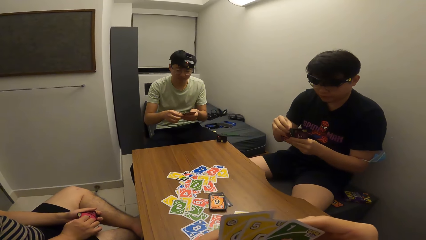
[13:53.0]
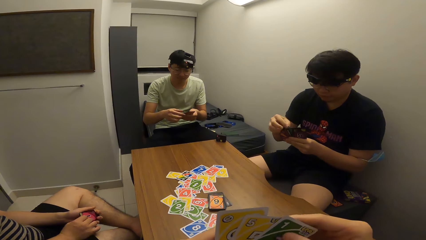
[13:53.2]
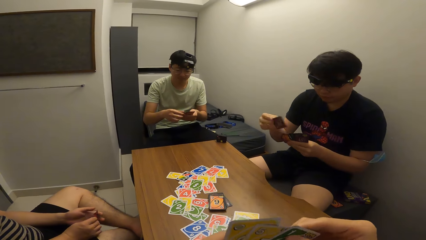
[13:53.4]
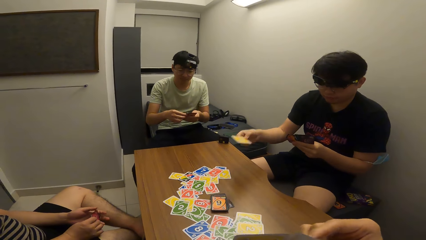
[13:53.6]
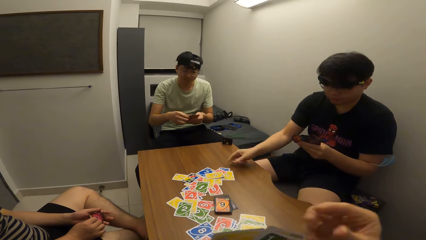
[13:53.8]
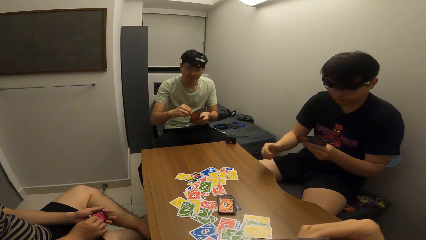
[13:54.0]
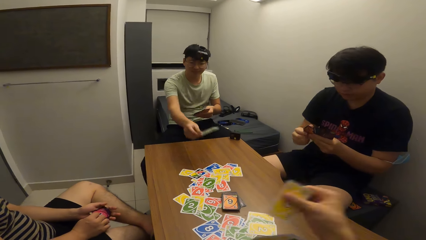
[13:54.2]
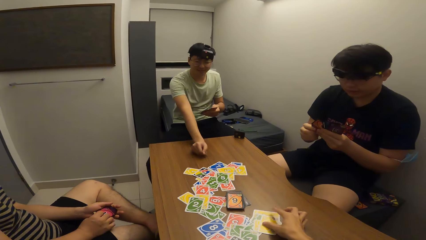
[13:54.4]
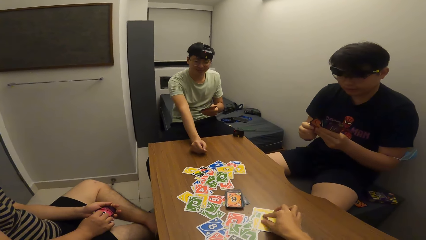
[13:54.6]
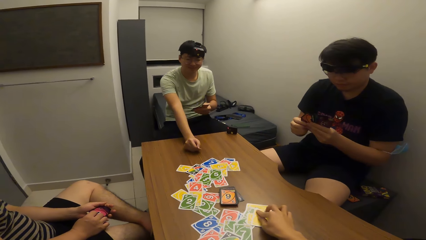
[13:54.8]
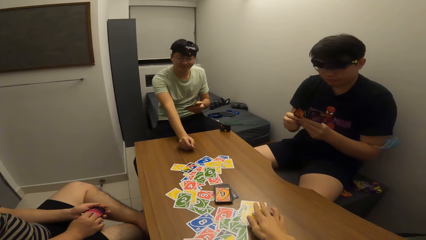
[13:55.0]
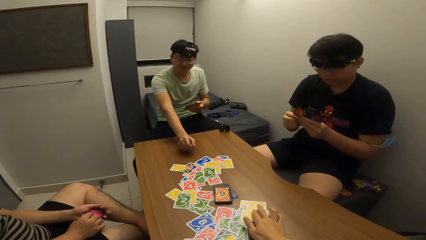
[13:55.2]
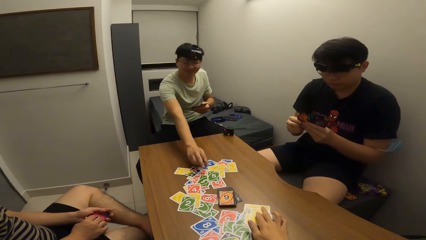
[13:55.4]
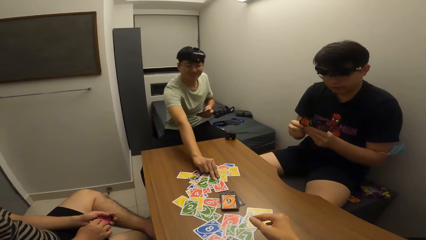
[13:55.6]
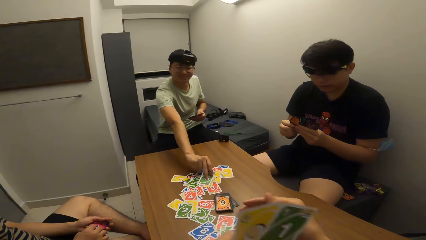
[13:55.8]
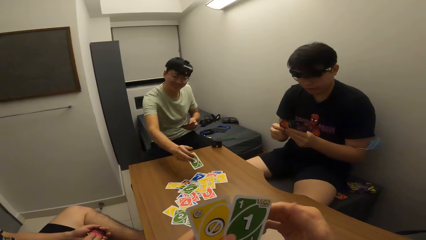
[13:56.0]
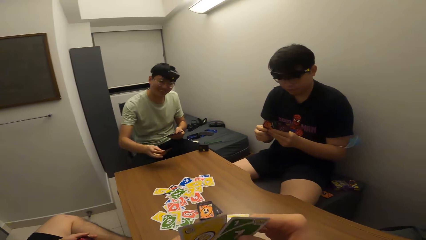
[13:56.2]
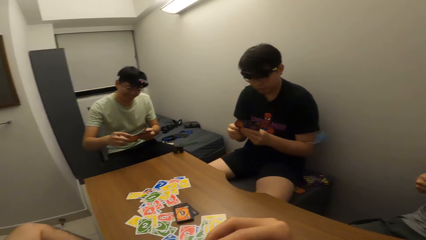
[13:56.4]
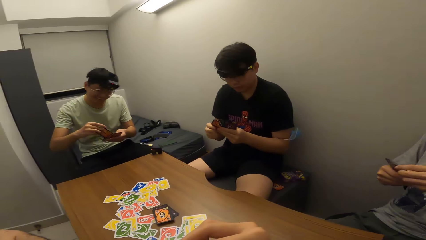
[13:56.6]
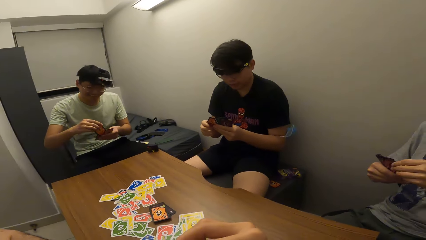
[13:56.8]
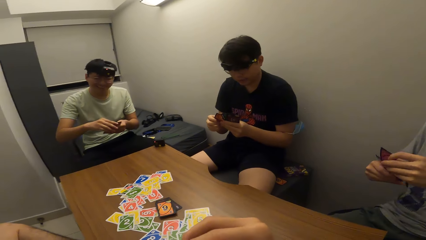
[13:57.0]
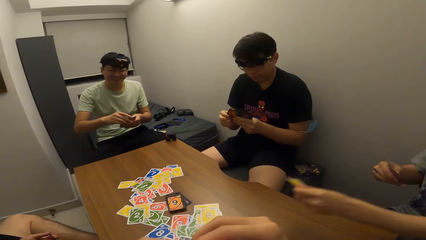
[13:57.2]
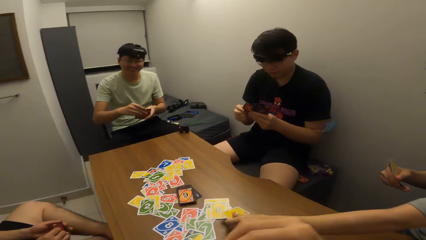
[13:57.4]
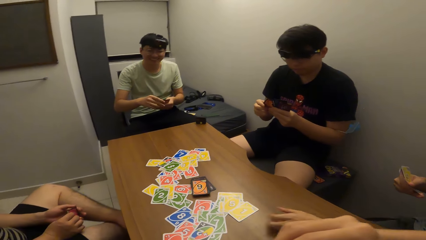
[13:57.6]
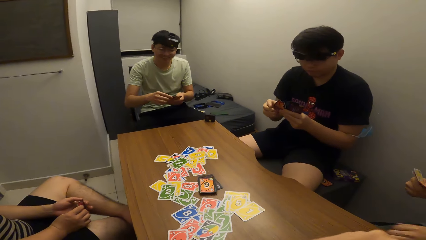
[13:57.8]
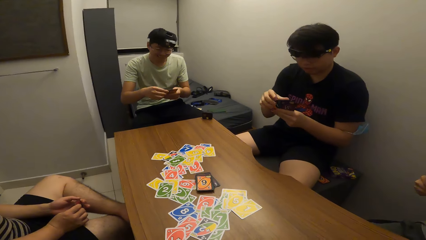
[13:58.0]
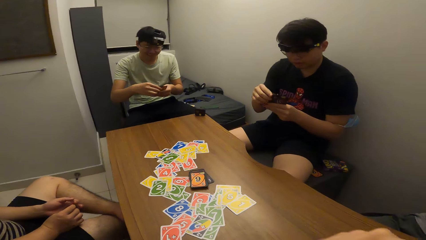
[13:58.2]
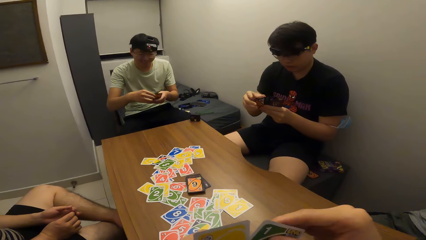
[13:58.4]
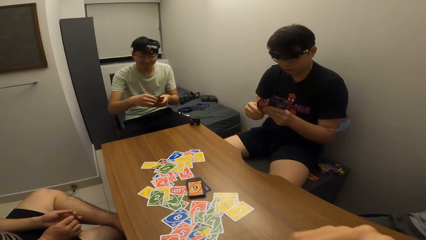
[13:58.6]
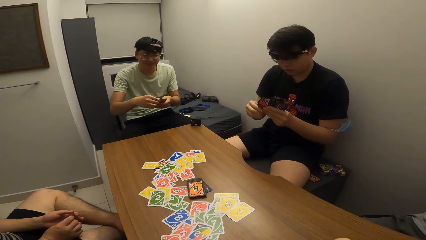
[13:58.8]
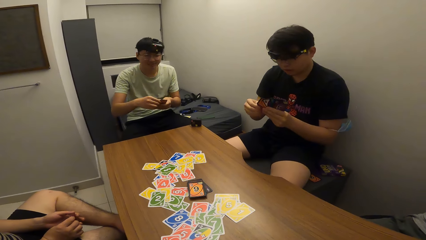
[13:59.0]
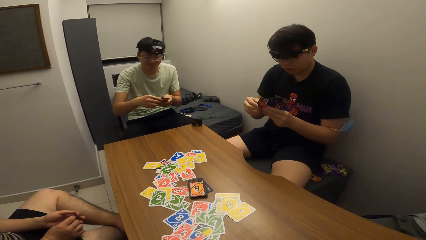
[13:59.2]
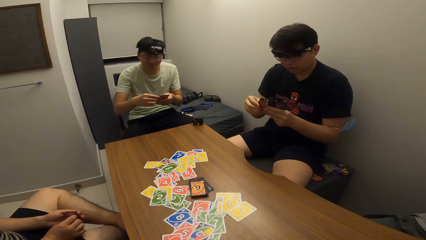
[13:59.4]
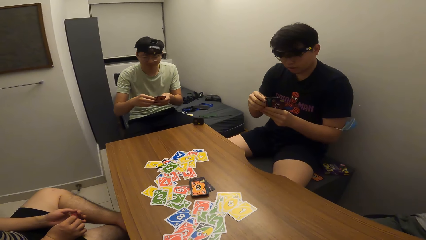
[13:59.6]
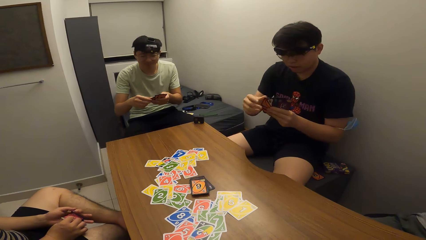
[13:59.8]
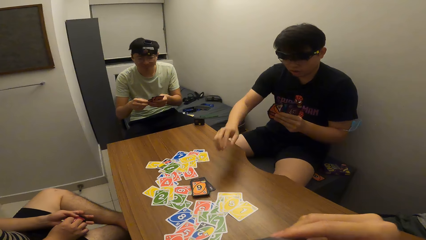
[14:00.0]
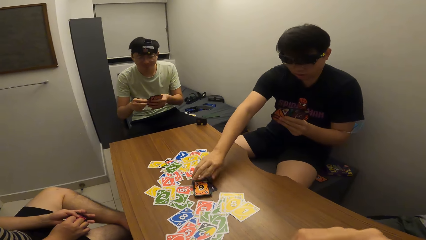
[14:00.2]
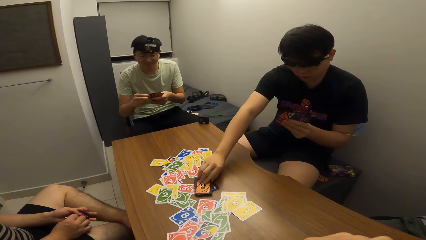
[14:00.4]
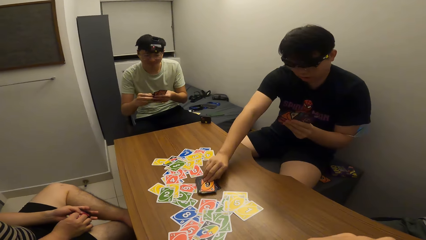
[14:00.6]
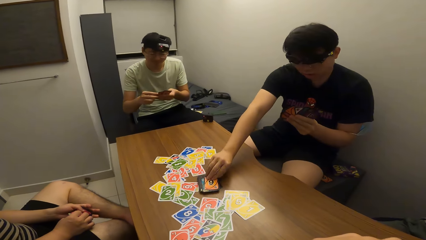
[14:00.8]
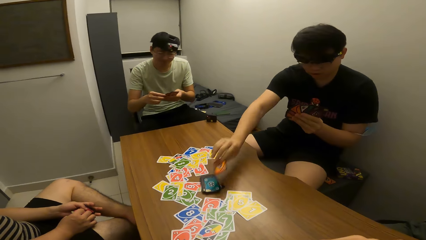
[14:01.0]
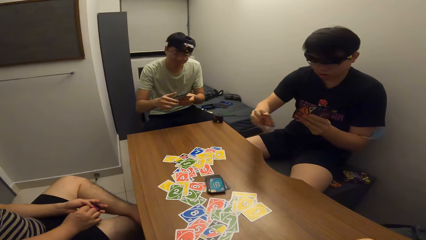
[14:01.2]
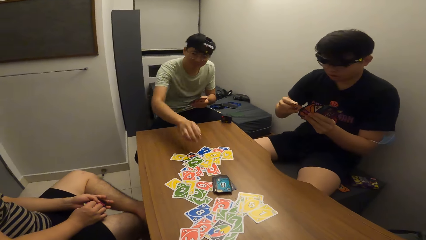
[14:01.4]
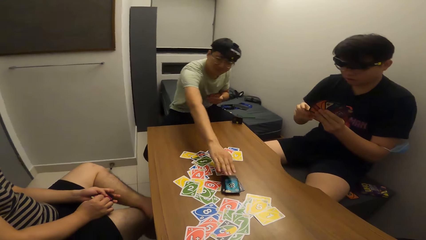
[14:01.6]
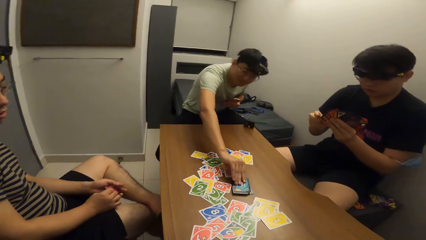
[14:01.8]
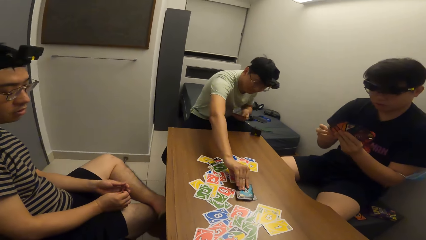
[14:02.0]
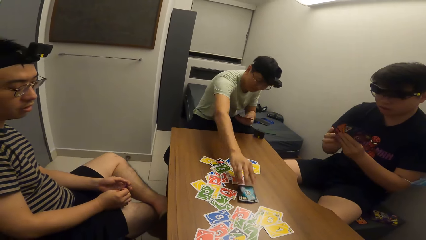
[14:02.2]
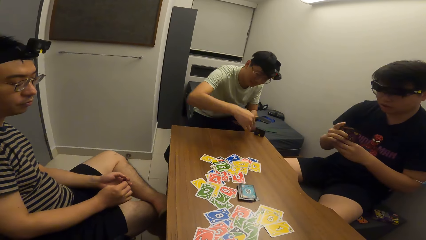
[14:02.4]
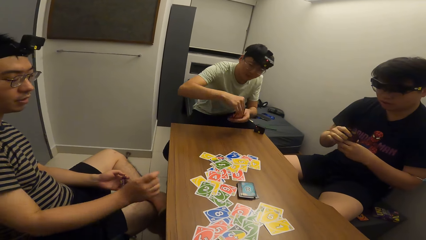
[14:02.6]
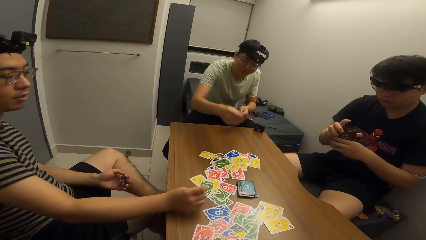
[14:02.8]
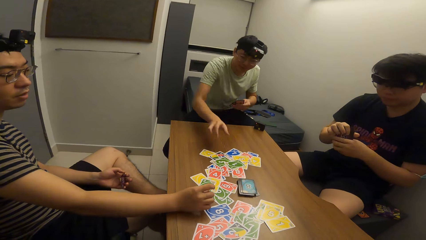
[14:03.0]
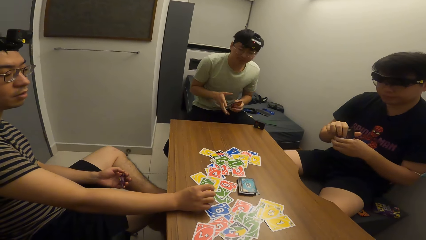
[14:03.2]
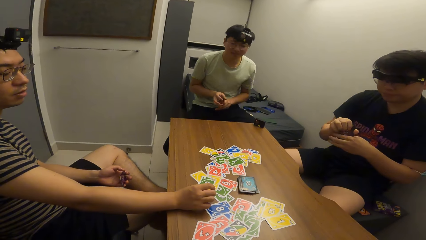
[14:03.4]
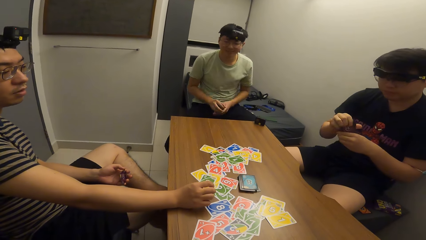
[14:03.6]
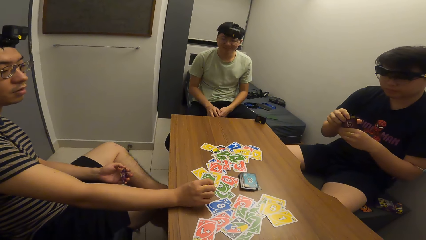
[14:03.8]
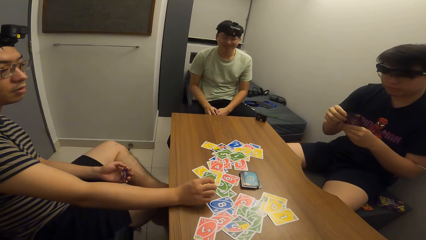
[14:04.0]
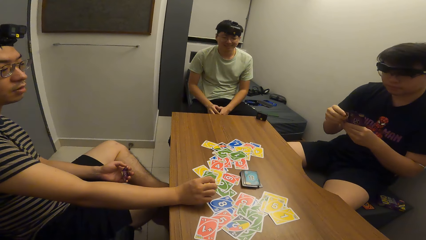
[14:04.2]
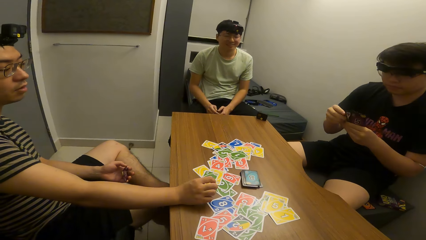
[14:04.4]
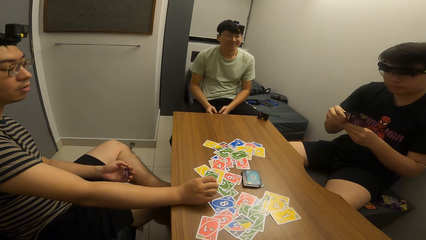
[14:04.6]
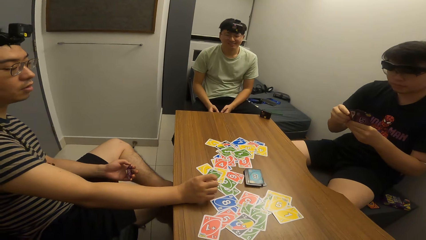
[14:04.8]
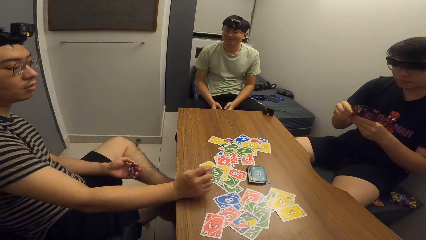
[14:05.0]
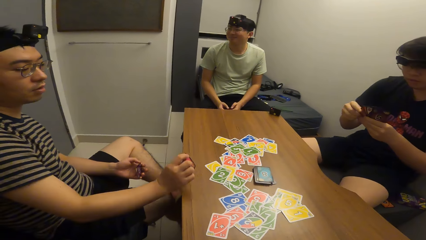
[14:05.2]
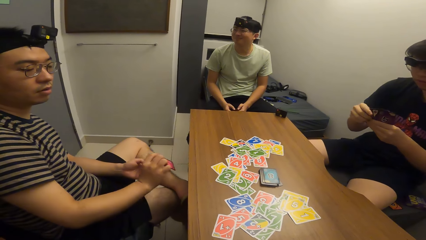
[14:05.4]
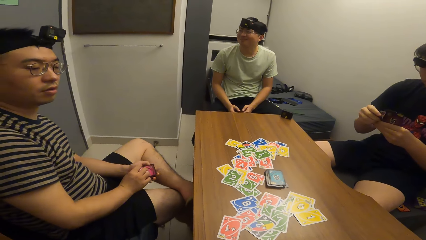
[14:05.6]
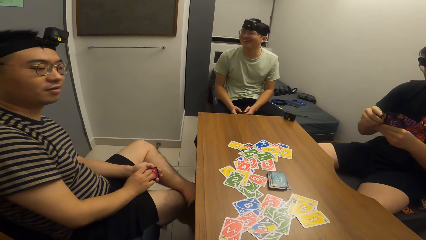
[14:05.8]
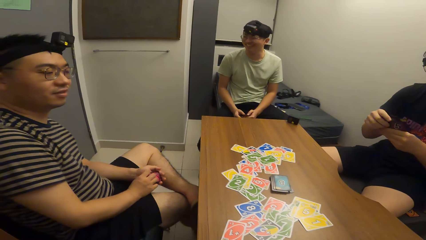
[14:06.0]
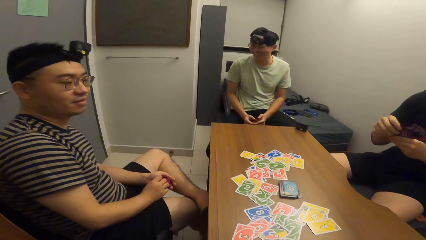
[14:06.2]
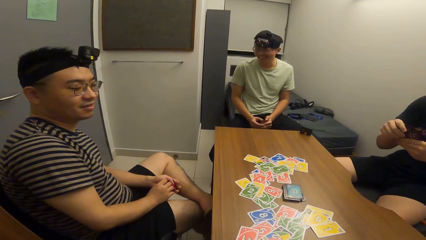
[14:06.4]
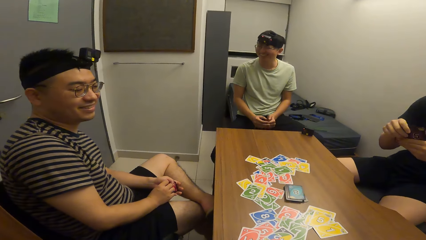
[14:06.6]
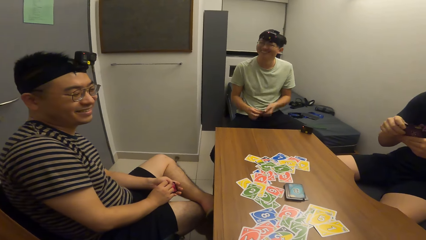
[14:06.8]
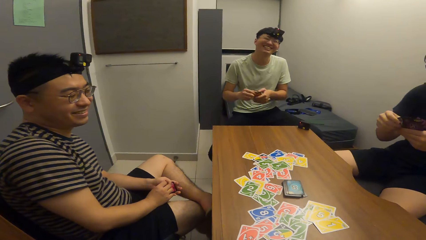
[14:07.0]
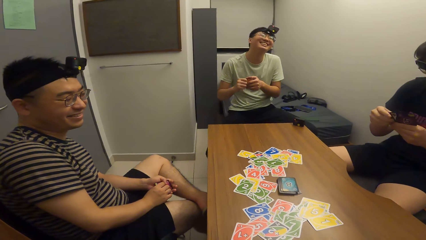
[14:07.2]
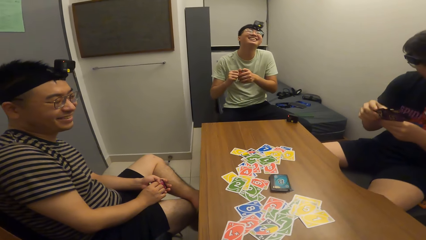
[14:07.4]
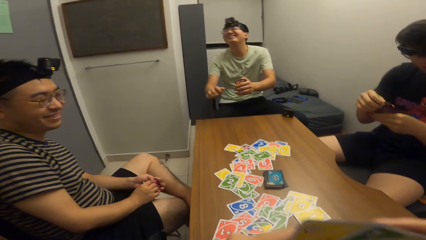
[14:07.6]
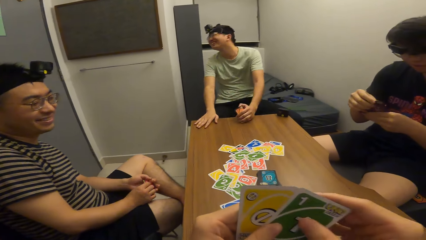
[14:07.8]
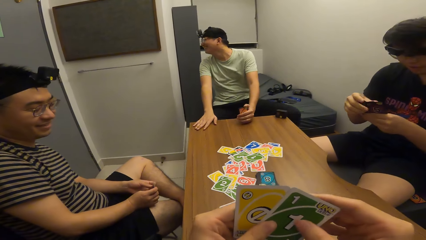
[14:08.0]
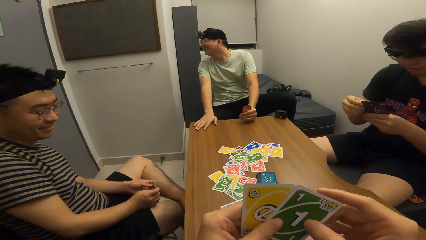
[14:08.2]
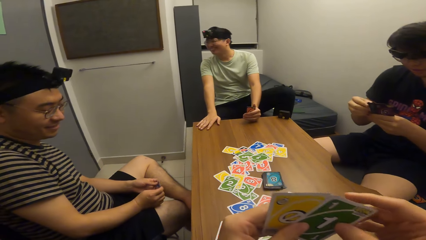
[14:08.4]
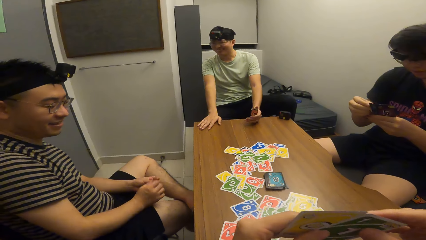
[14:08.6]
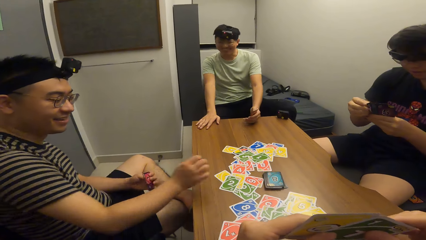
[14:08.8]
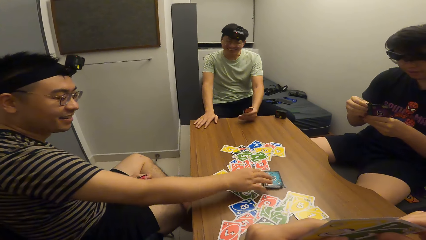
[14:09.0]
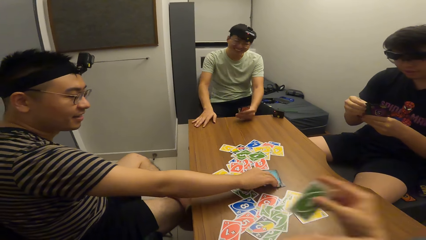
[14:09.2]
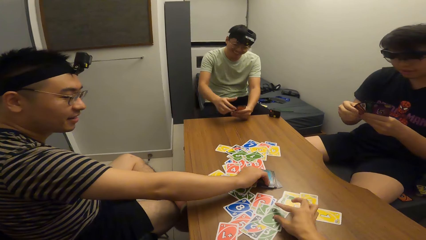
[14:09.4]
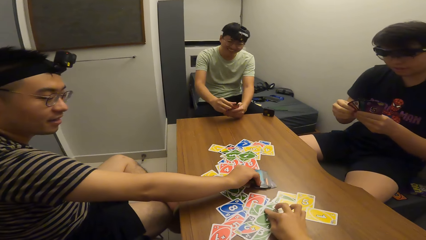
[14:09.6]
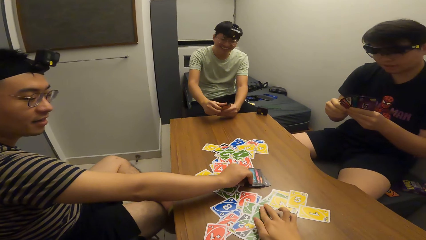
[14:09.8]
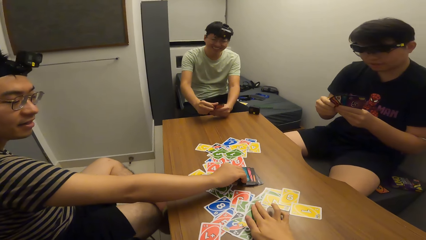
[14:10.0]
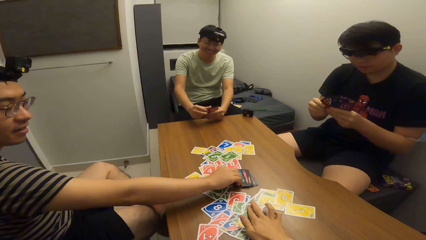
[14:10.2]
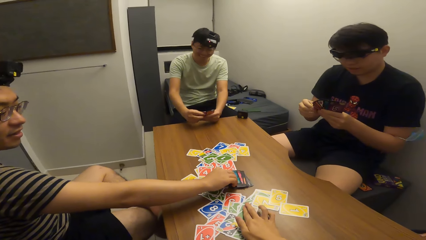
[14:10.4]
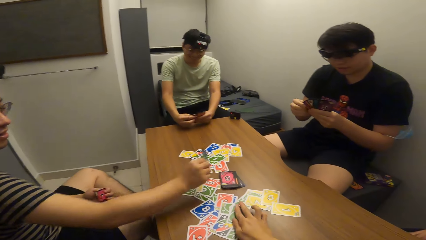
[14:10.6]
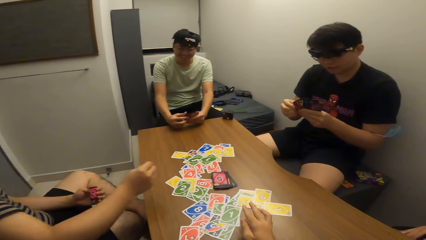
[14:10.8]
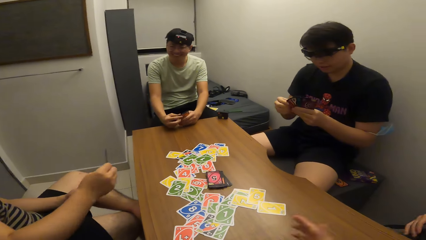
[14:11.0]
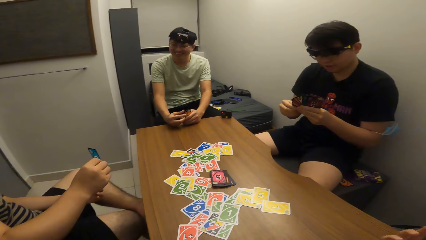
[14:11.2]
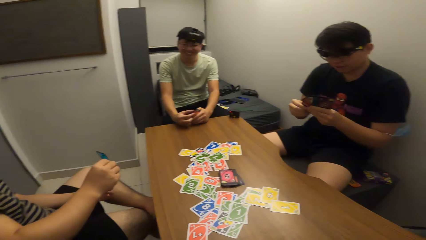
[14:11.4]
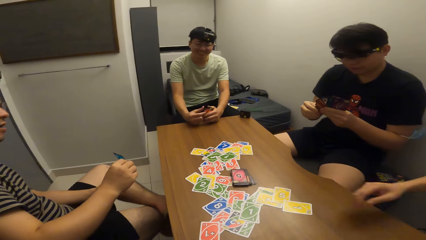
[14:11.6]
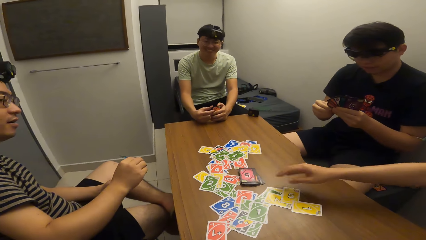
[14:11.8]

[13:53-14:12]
A man plays a card on the table with his right hand. Another man plays a card on the table with his right hand. The camera wearer plays a card on the table with his right hand. The second man picks a card on the table with his right hand. A third man plays a card on the table with his right hand. The first man picks a card from the deck of cards on the table. The second man touches a card on the table and picks cards from the table. A fourth man places his right hand on the table. The second man plays a card on the table with his right hand. The fourth man removes the hand from the table and adds the card in his right hand to the cards in his left hand. The camera wearer interacts with the second man. The second man places his hands on the table. The fourth man picks a card from the deck of cards on the table. The second man picks cards from the table. The camera wearer plays a card on the table with his right hand.
